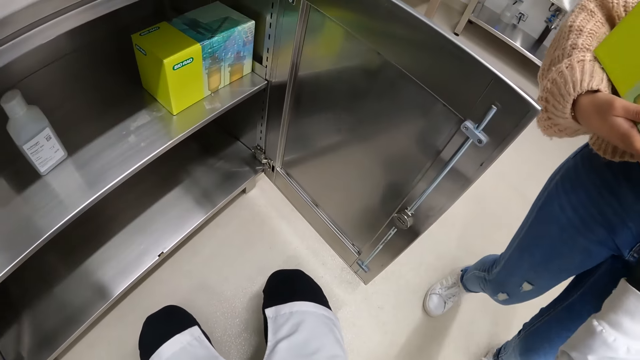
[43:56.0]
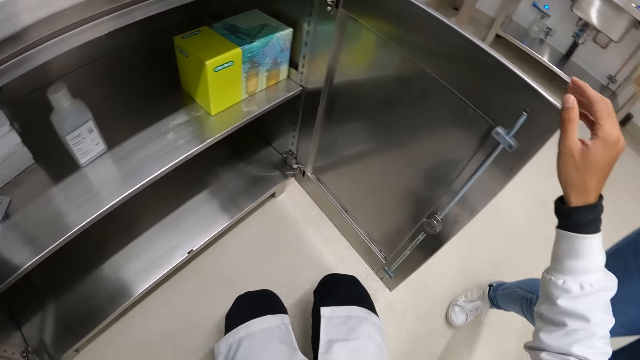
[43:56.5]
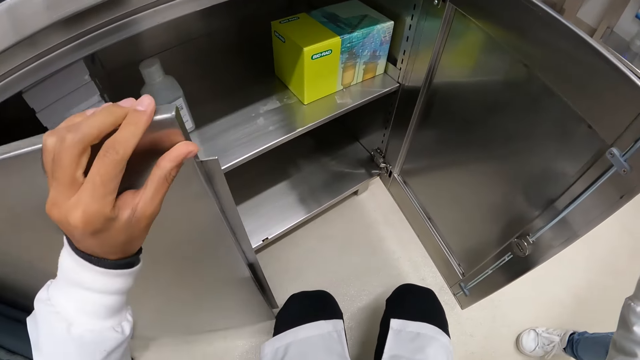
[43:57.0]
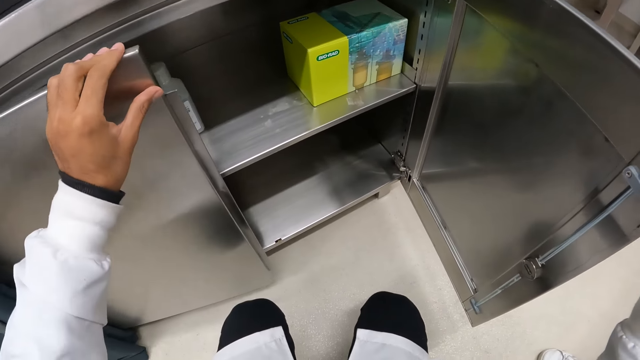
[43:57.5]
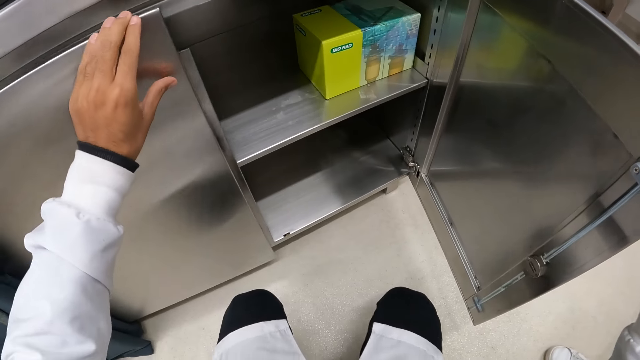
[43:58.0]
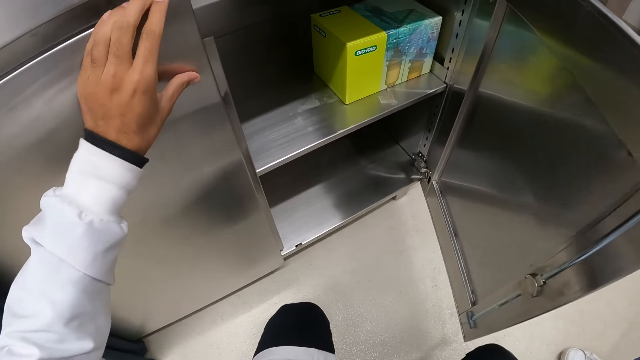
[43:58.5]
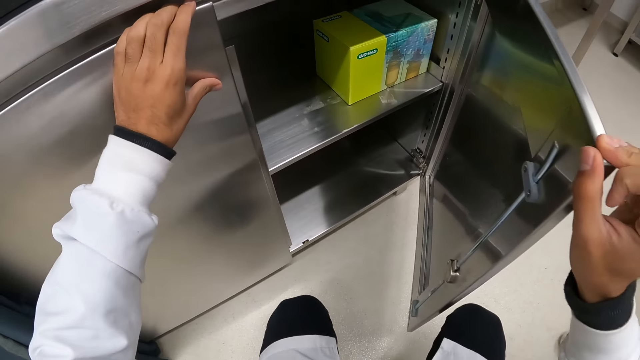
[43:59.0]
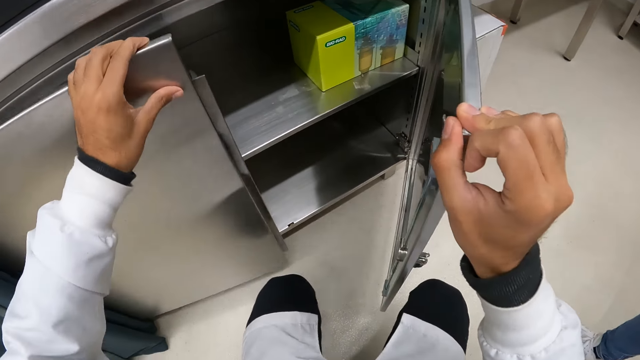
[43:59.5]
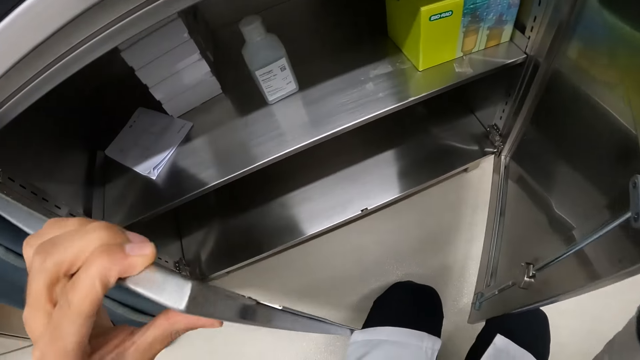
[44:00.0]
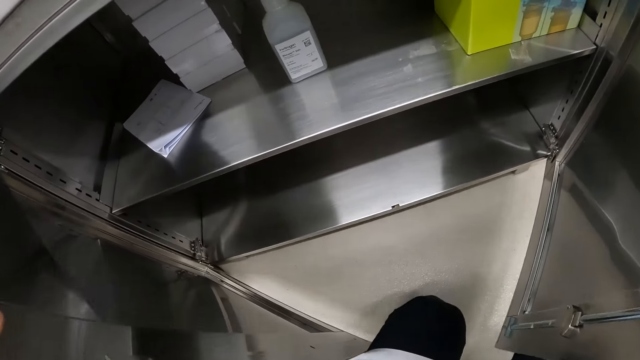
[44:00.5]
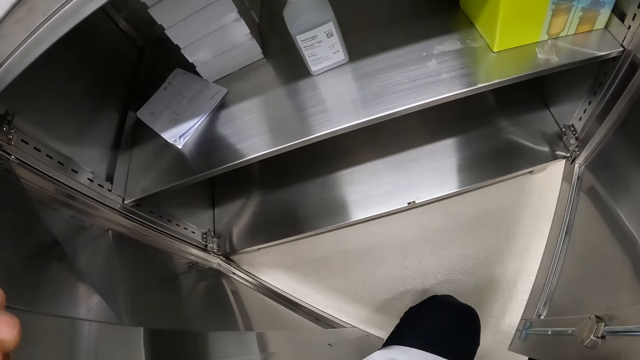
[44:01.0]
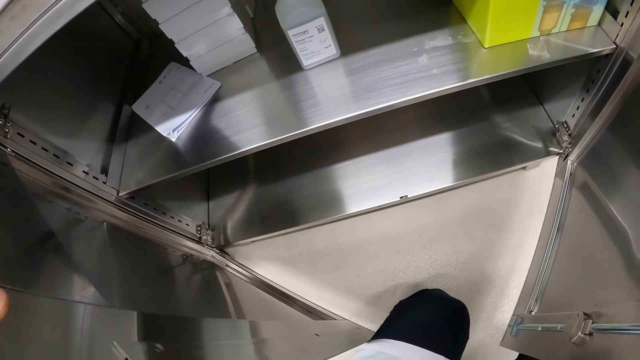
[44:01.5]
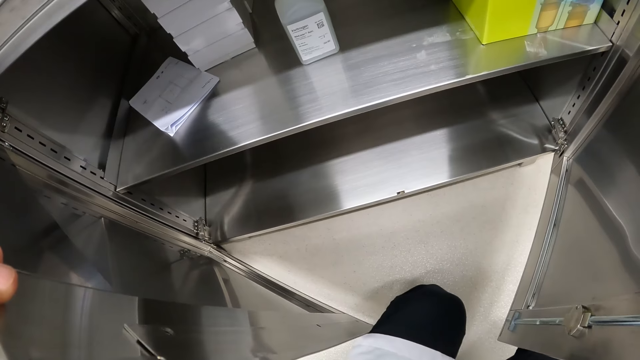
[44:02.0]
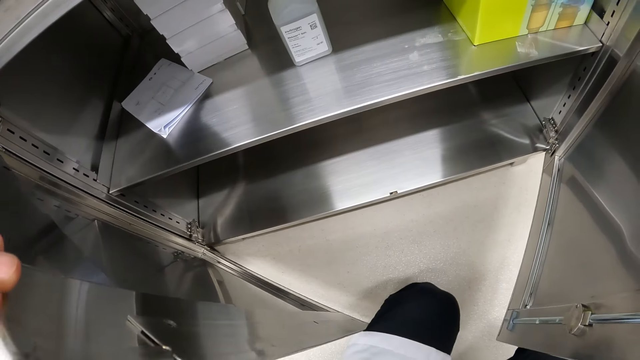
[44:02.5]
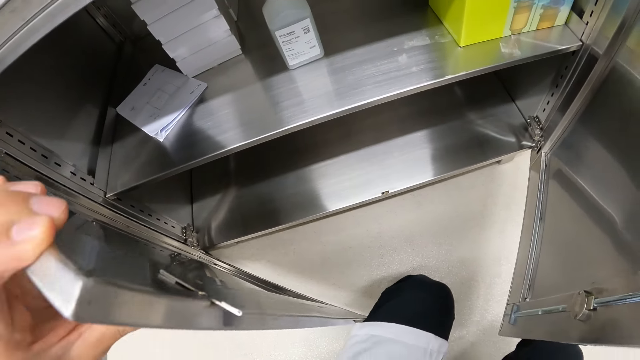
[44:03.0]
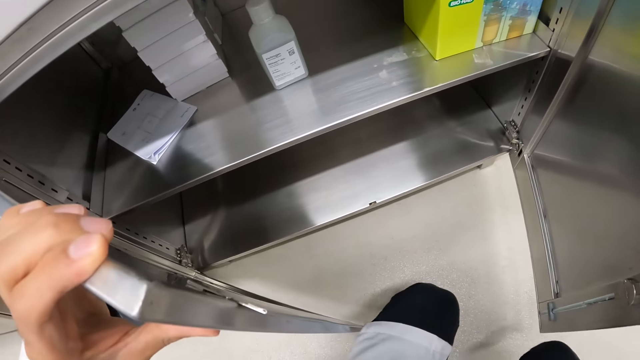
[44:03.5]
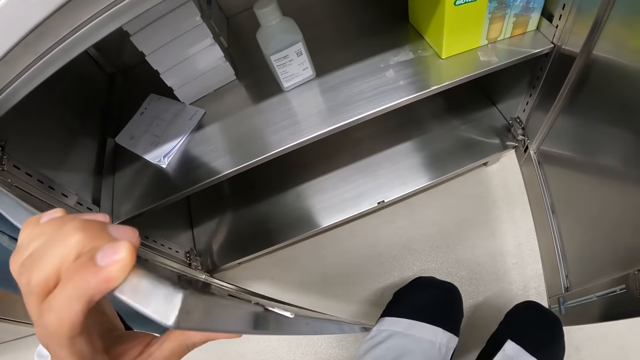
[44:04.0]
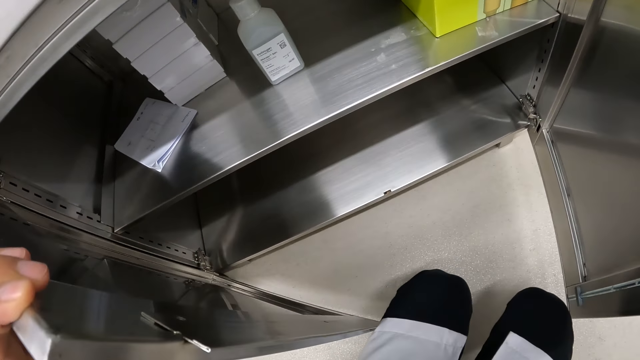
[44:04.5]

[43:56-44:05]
The camera wearer gives the box from his right hand to the woman, who receives it with her right hand. The woman holds the box. The camera wearer holds the cupboard with his right hand. He closes the cupboard with his left hand. He opens the cupboard with his left hand.

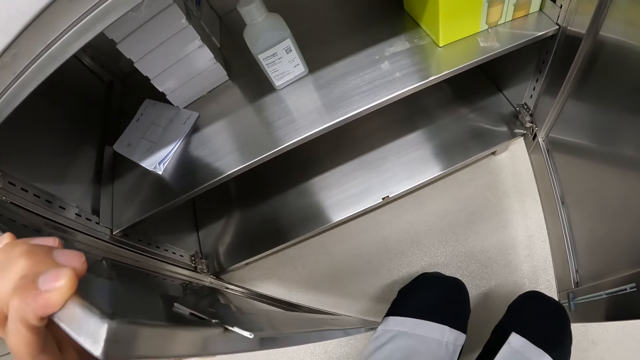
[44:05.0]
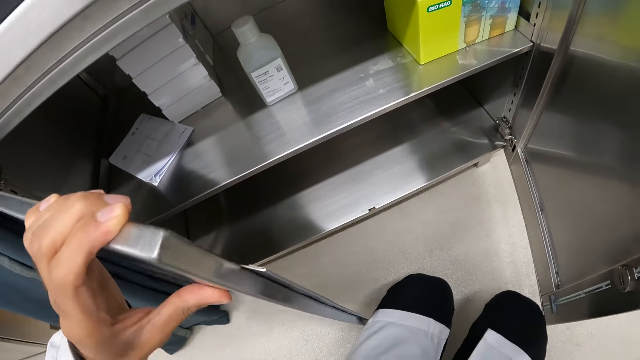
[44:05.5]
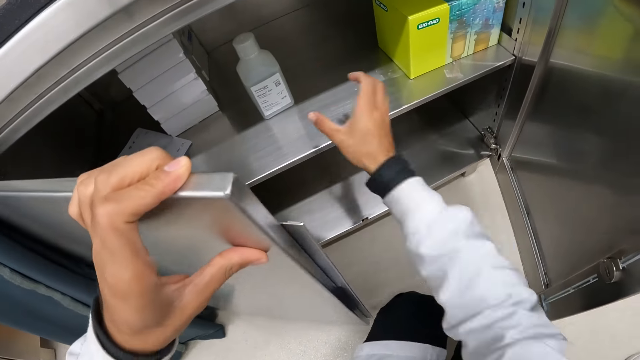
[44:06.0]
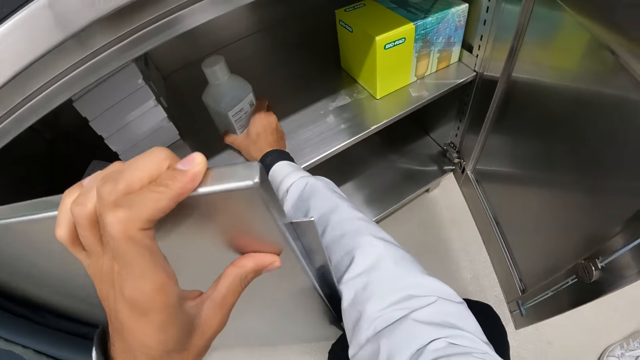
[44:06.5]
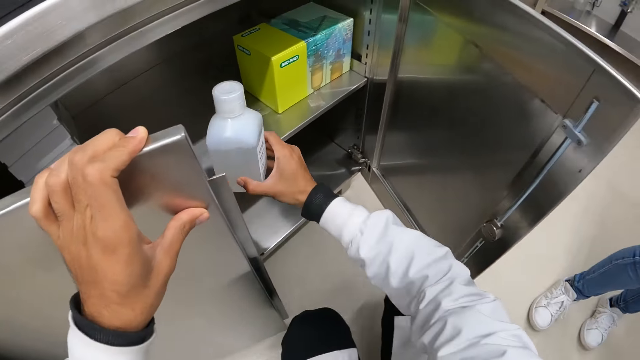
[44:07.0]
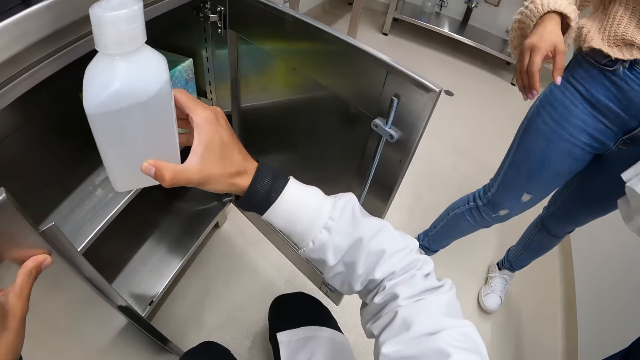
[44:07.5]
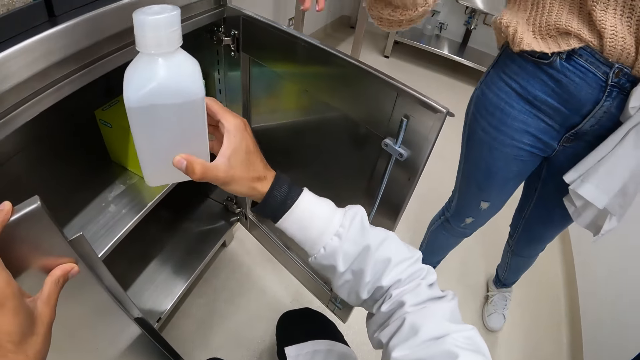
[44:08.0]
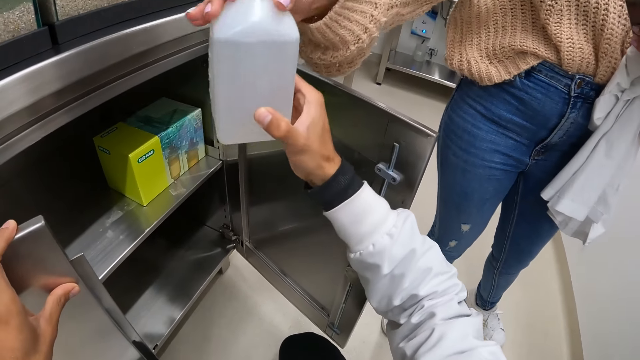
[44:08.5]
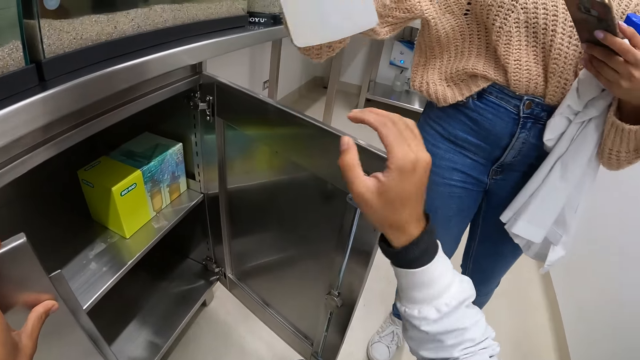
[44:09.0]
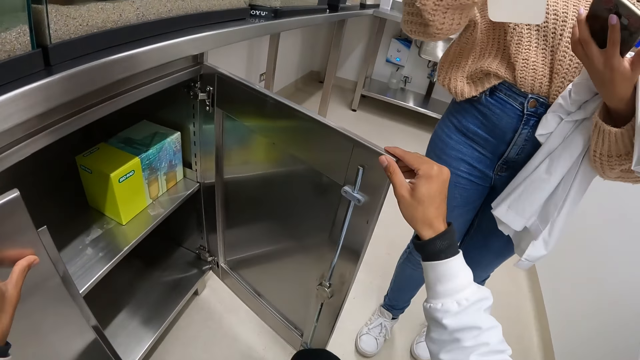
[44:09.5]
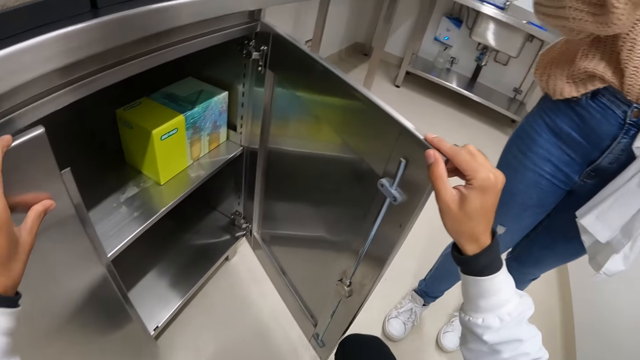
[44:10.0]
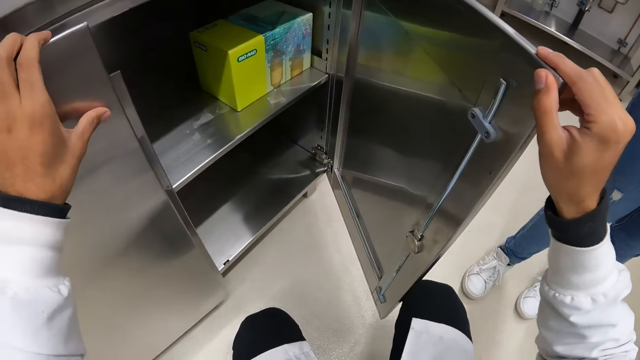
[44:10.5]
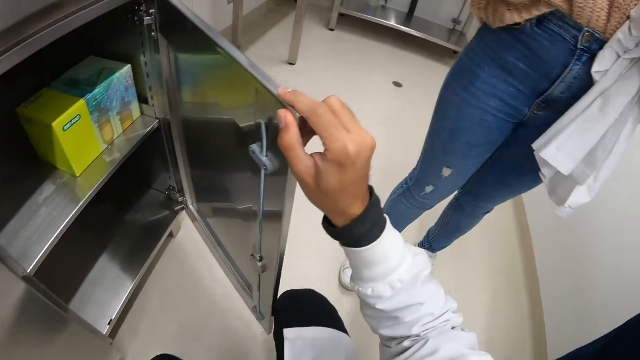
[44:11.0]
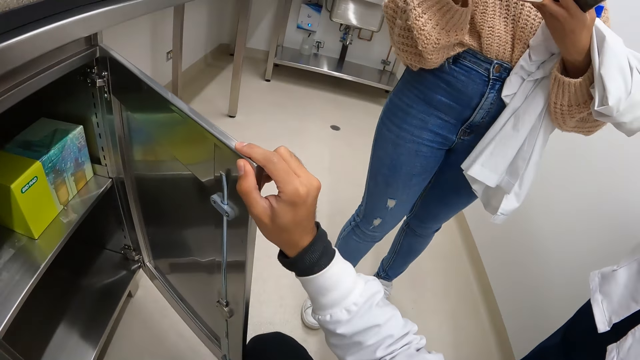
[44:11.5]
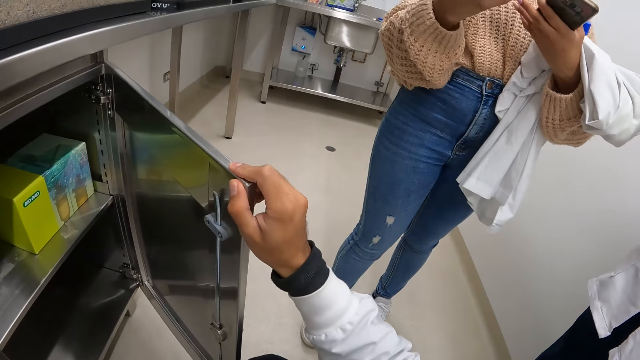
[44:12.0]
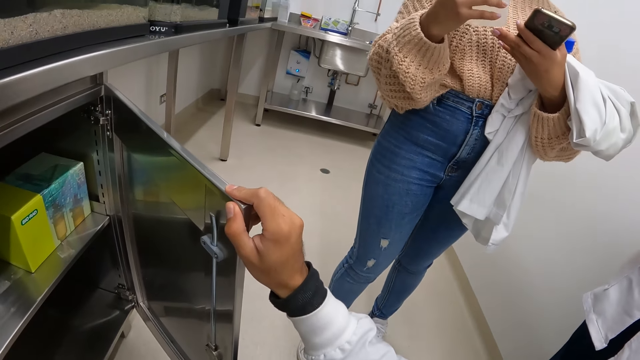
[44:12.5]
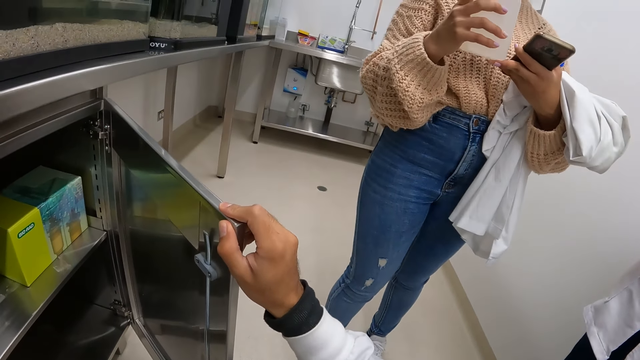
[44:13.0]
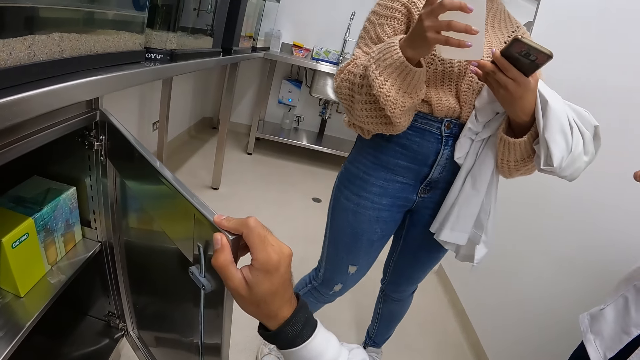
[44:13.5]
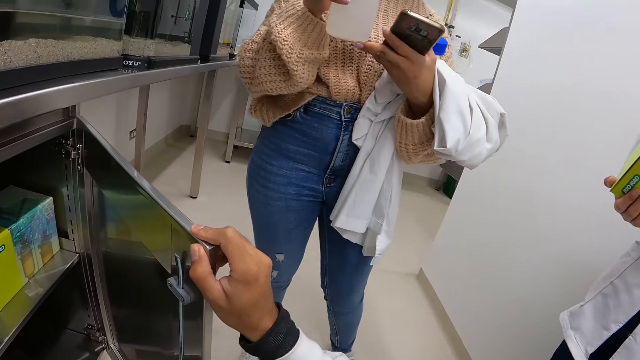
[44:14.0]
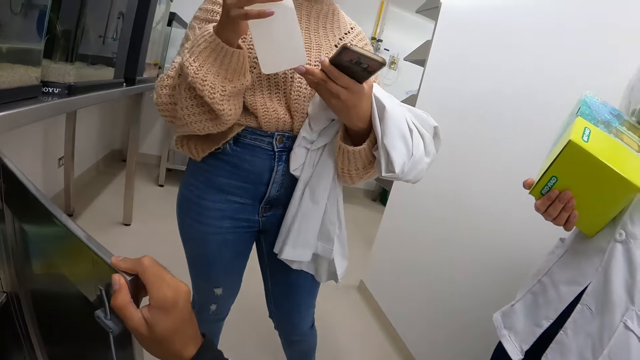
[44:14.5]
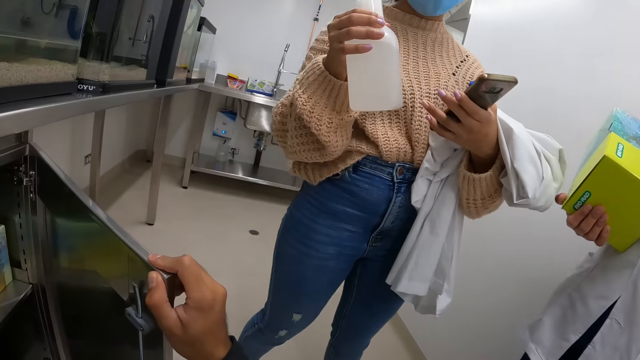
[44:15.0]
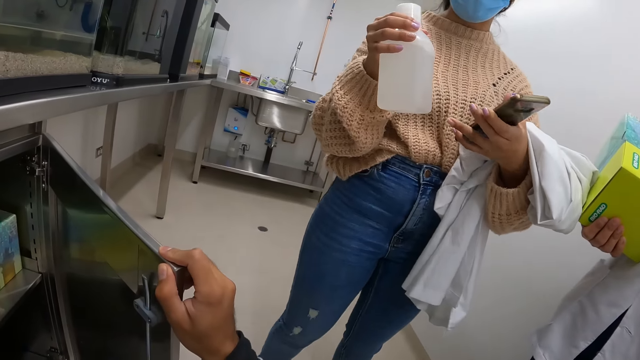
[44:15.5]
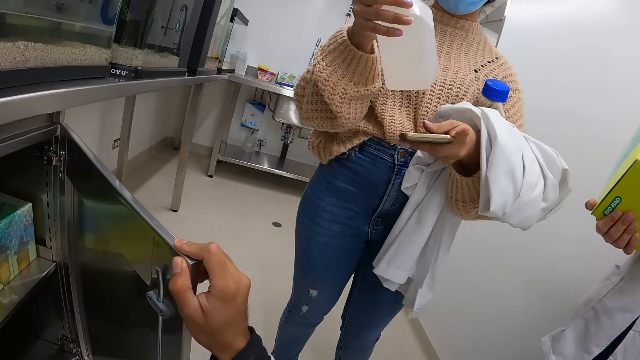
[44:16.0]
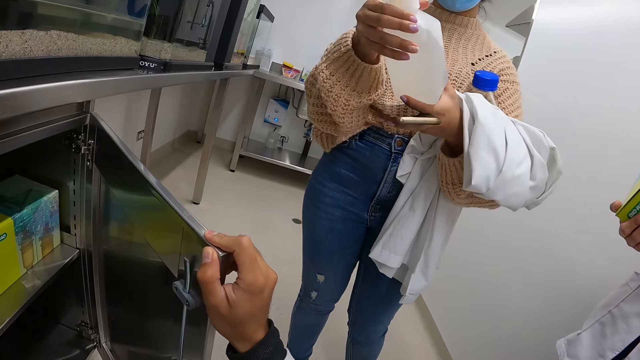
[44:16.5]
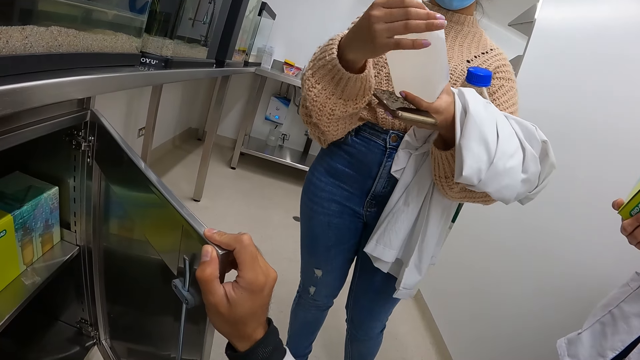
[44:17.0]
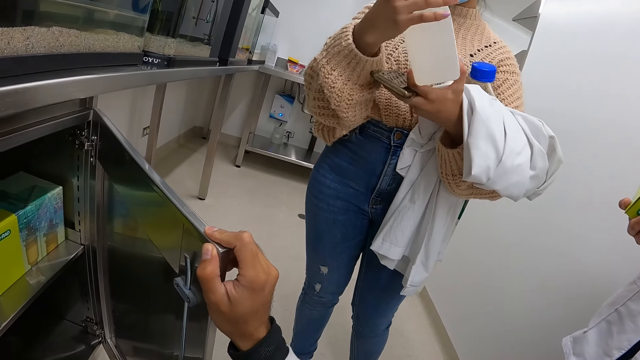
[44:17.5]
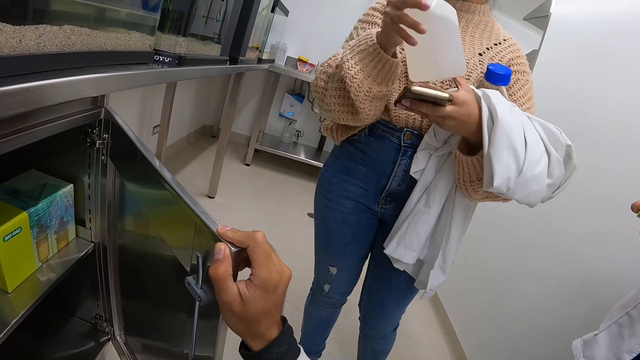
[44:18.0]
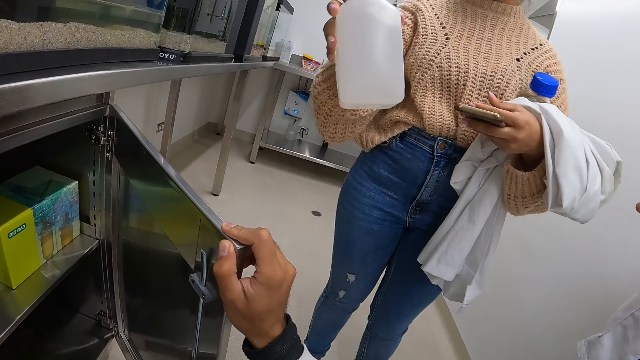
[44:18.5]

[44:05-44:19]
The camera wearer picks up a bottle from the cupboard with his right hand. The woman receives the bottle from the camera wearer's right hand with her right hand. The woman holds the phone with her left hand. The woman holds the bottle. The camera wearer holds the cupboard with his right hand. The woman holds the bottle with both hands. The woman moves her legs. The man holds the box with his right hand. The woman holds the bottle with her right hand. The woman holds the bottle with both hands.
